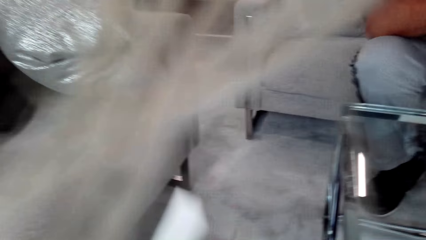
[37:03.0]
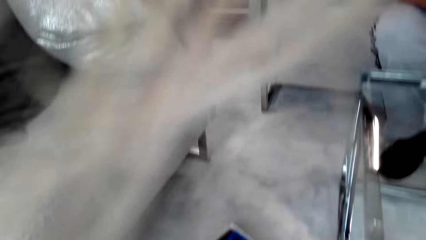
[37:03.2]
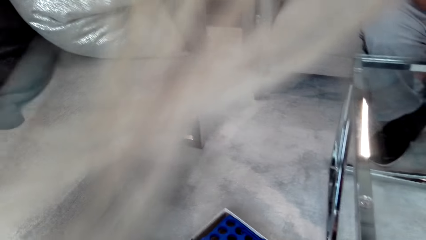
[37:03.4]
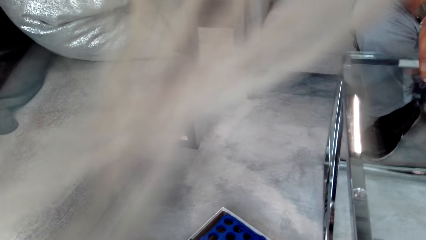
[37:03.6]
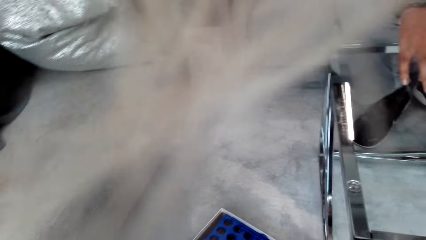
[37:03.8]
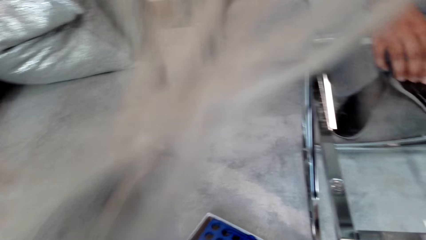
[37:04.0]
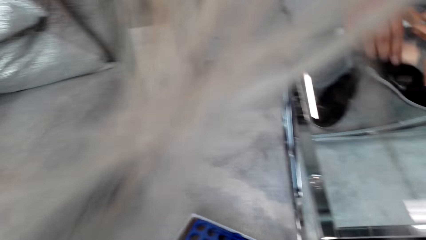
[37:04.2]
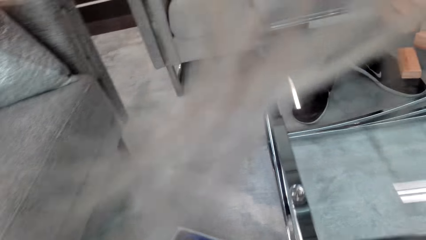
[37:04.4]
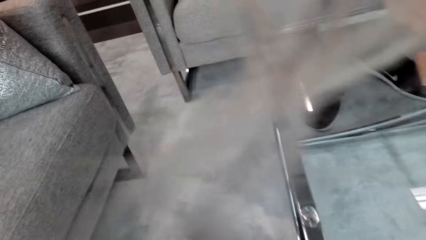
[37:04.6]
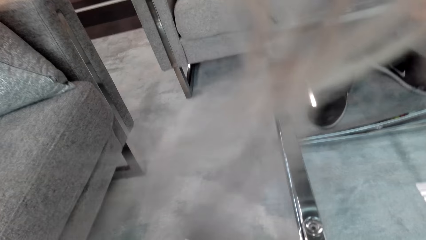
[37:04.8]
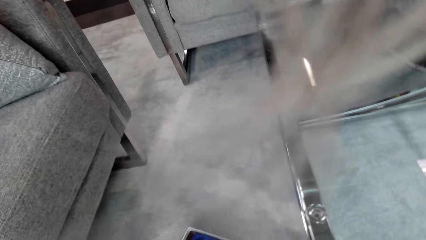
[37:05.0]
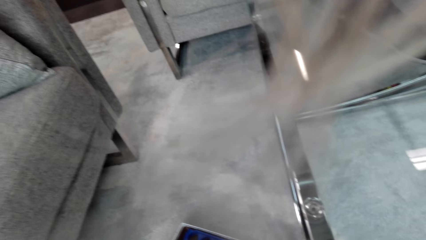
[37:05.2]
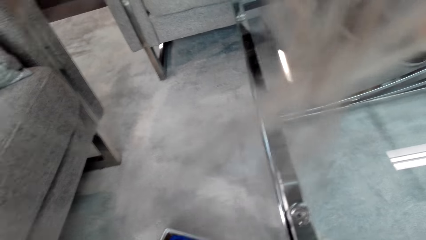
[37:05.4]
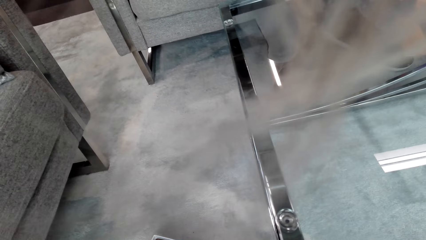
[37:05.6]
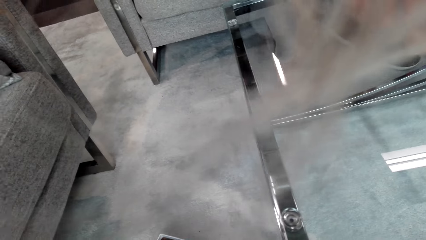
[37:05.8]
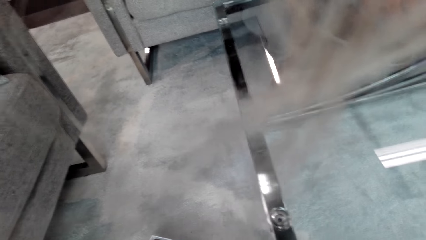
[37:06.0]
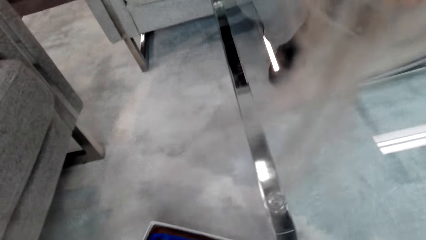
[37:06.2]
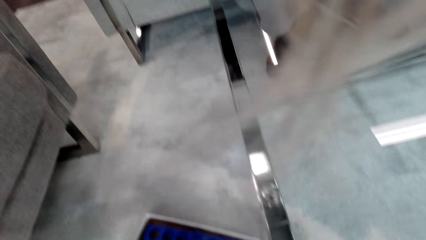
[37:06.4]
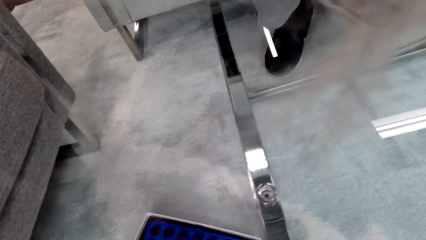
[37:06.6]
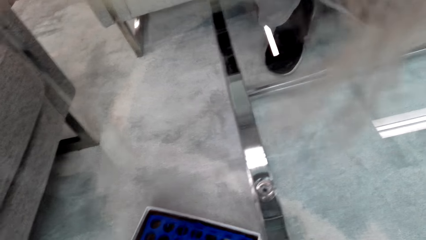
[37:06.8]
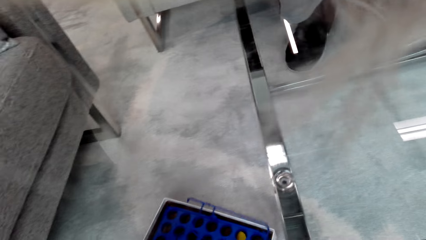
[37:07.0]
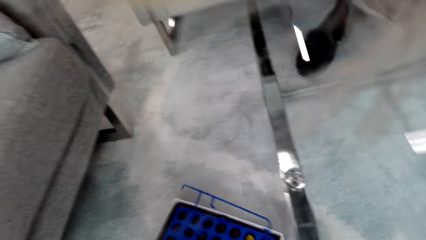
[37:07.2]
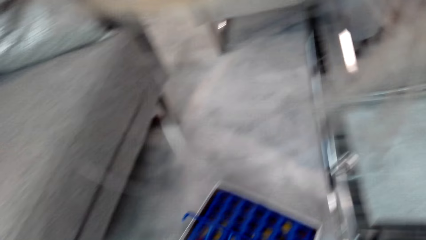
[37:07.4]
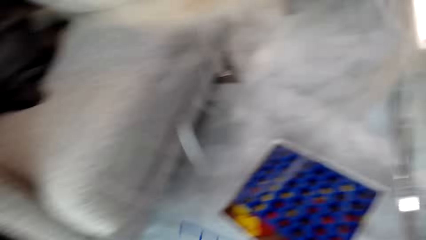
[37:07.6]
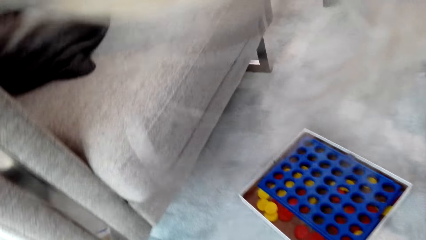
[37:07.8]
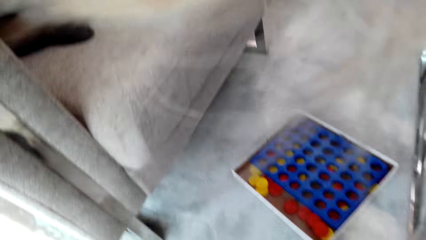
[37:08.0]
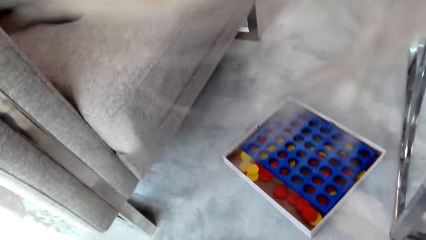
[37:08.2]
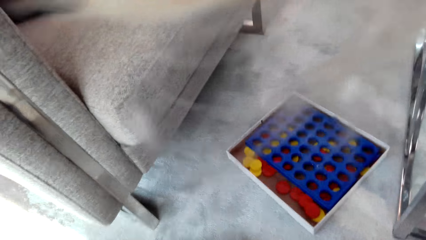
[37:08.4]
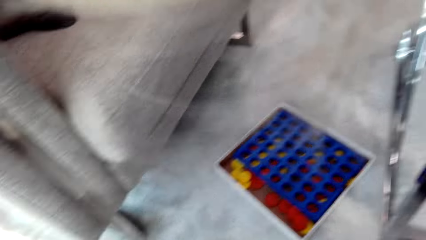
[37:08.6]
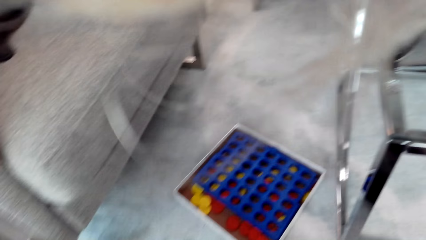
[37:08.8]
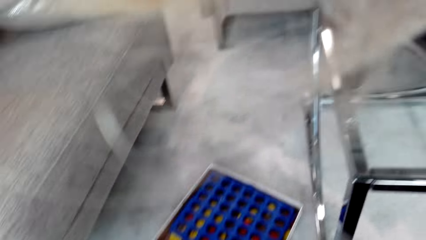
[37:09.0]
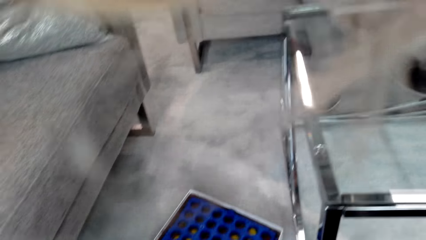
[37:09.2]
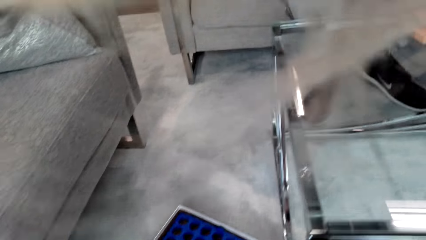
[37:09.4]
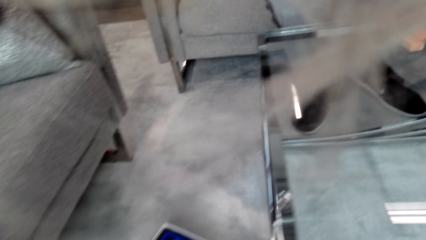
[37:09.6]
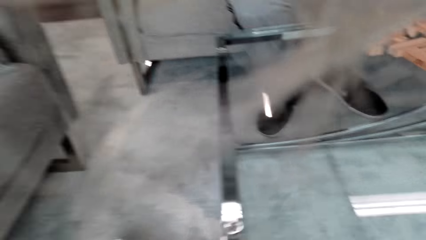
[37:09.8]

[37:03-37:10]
A man arranges wooden blocks.

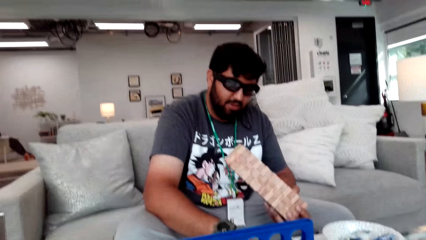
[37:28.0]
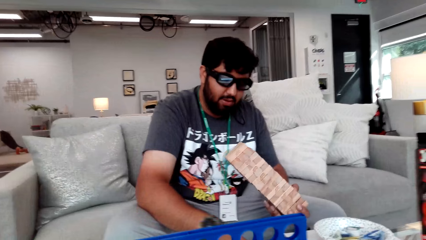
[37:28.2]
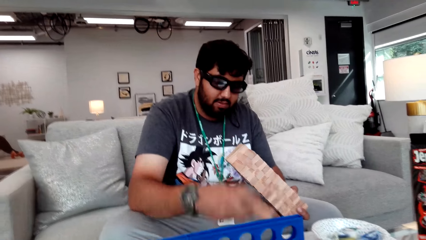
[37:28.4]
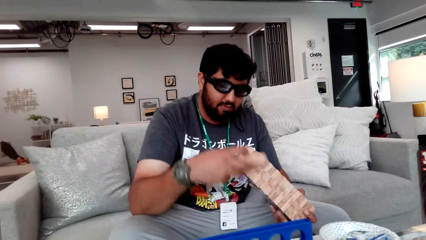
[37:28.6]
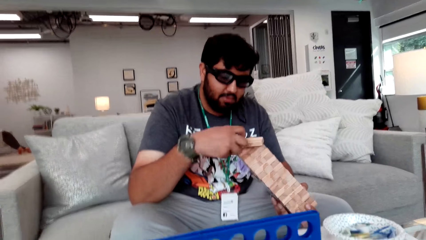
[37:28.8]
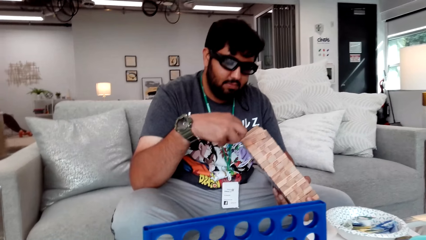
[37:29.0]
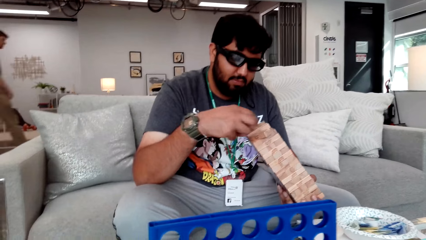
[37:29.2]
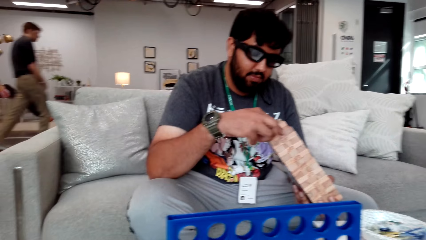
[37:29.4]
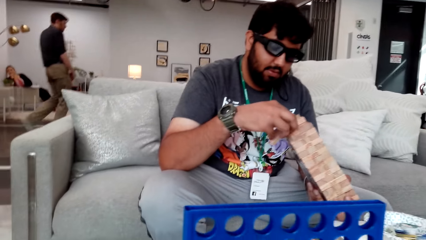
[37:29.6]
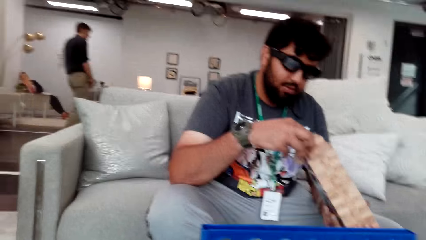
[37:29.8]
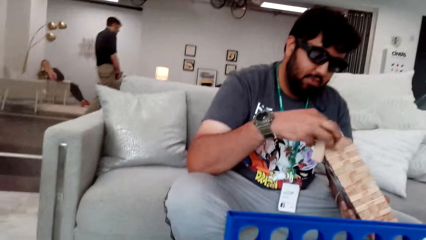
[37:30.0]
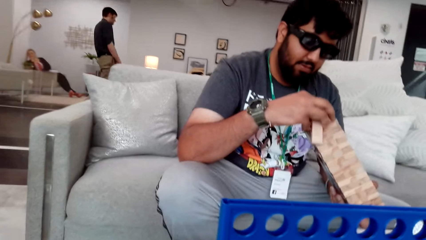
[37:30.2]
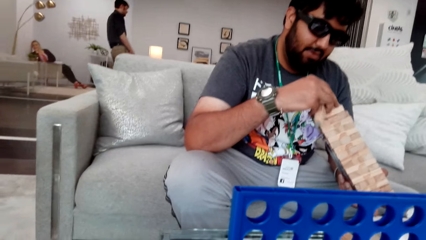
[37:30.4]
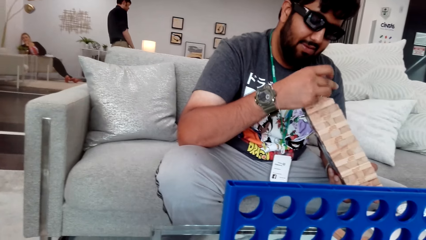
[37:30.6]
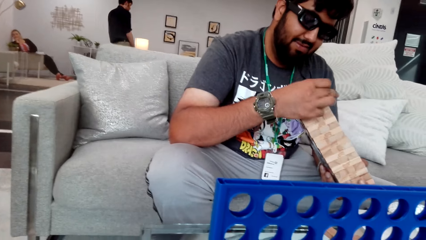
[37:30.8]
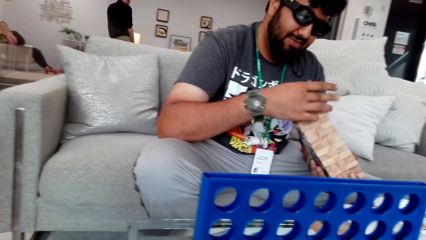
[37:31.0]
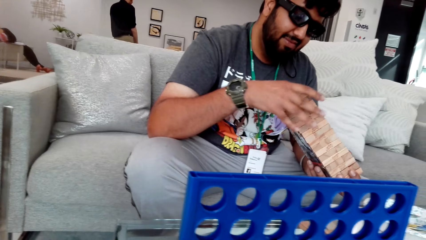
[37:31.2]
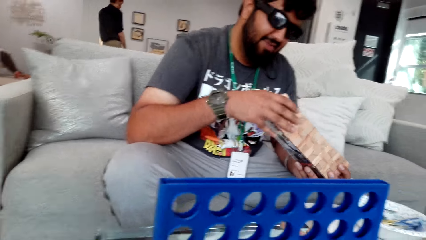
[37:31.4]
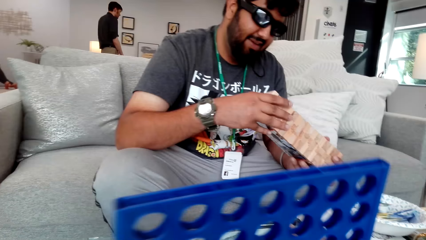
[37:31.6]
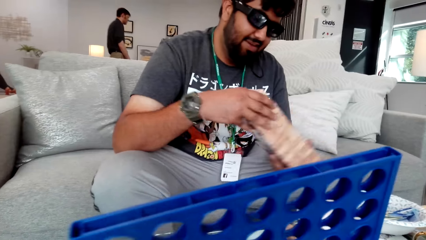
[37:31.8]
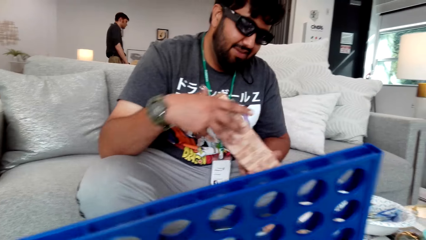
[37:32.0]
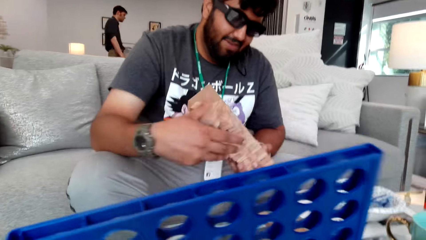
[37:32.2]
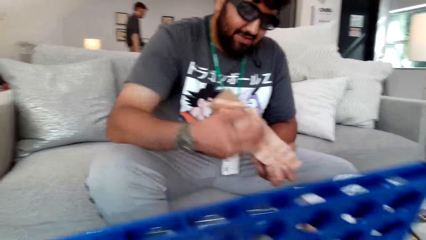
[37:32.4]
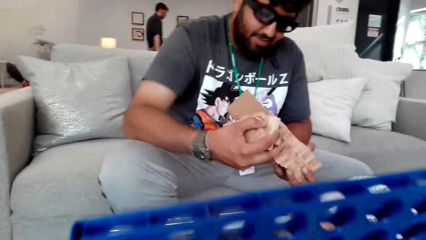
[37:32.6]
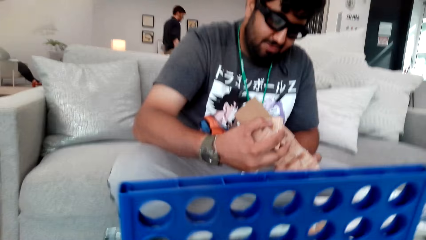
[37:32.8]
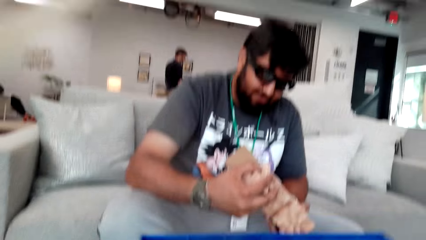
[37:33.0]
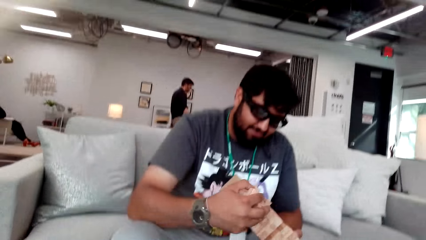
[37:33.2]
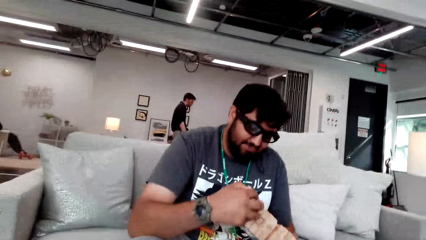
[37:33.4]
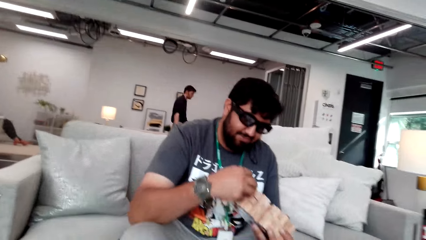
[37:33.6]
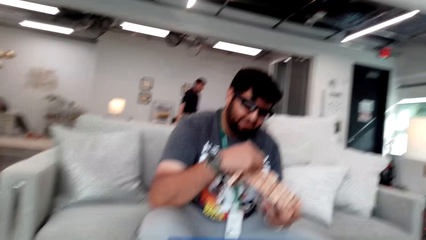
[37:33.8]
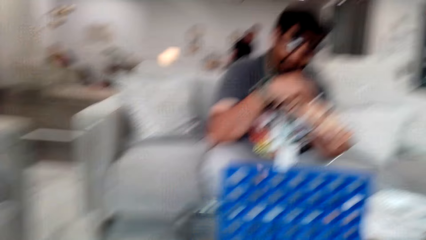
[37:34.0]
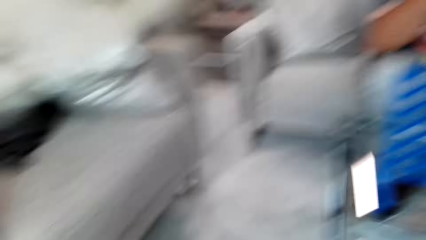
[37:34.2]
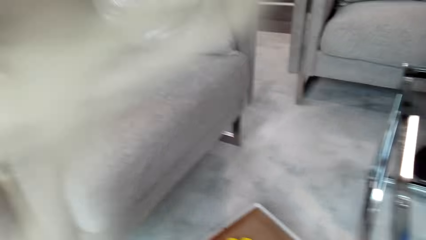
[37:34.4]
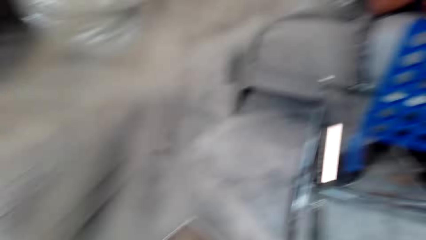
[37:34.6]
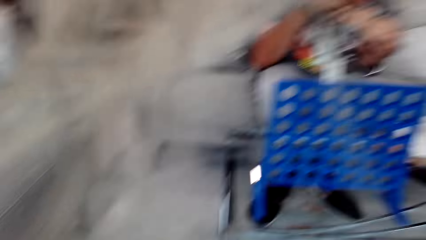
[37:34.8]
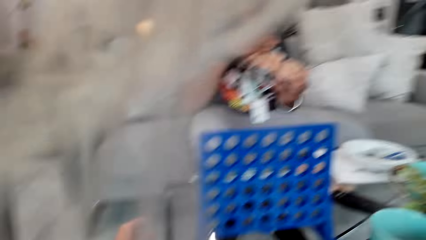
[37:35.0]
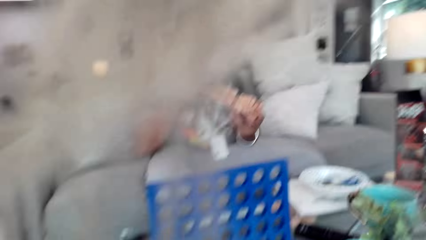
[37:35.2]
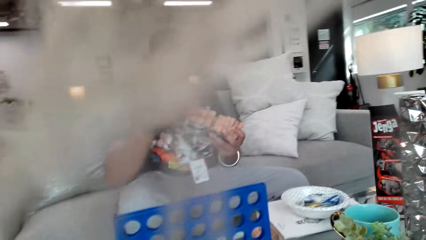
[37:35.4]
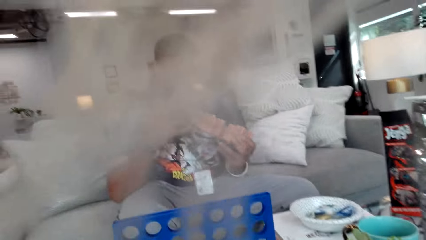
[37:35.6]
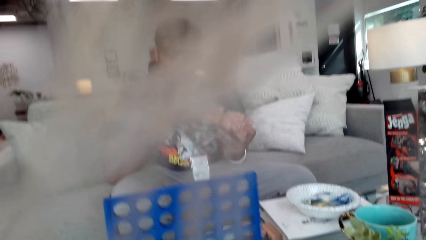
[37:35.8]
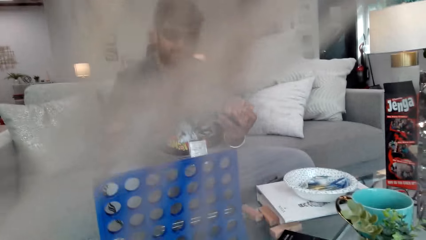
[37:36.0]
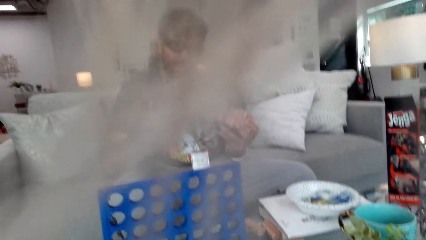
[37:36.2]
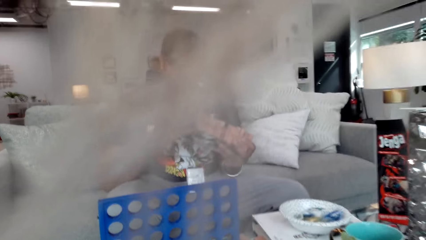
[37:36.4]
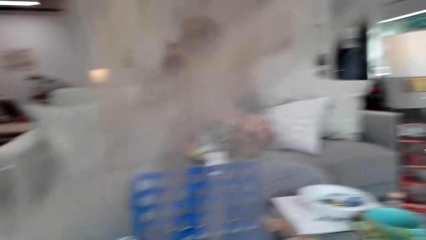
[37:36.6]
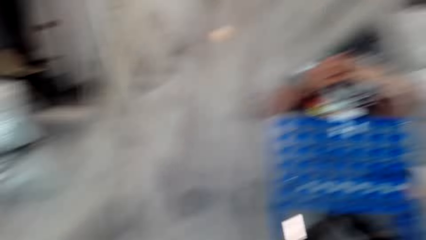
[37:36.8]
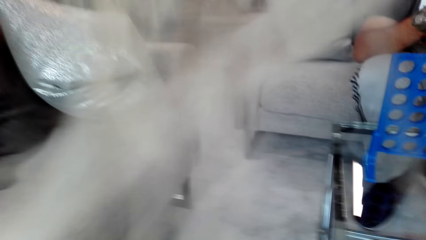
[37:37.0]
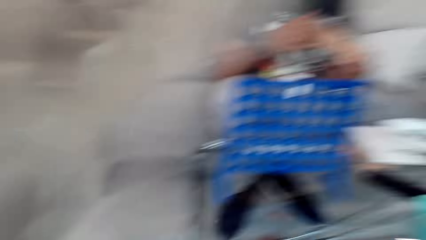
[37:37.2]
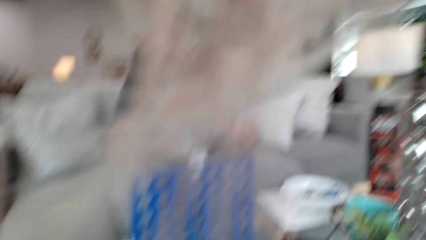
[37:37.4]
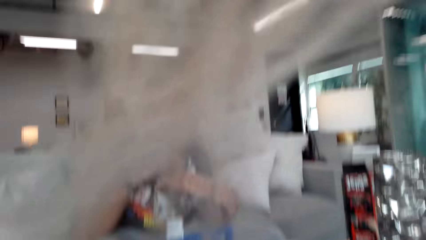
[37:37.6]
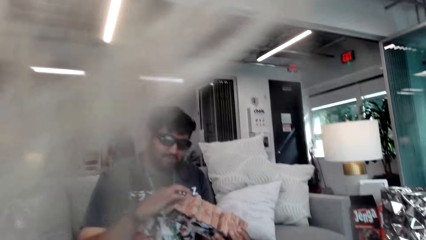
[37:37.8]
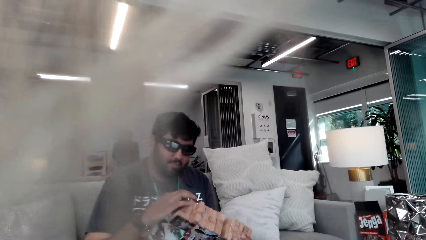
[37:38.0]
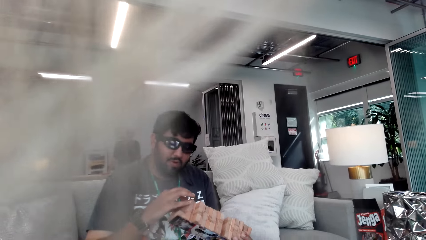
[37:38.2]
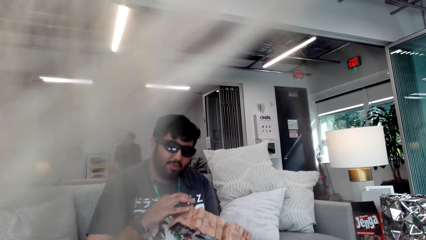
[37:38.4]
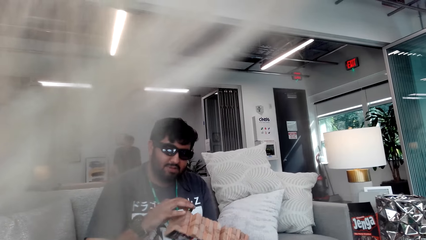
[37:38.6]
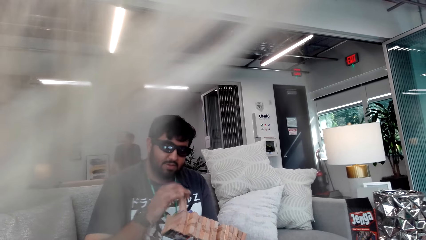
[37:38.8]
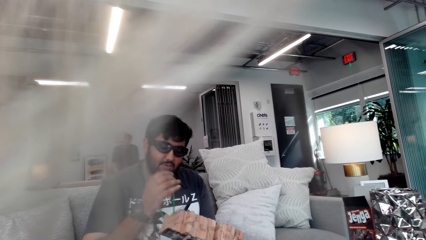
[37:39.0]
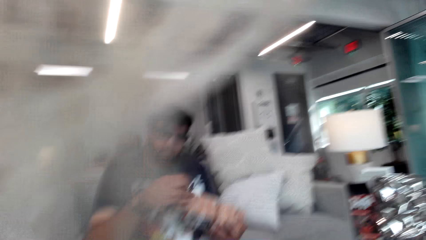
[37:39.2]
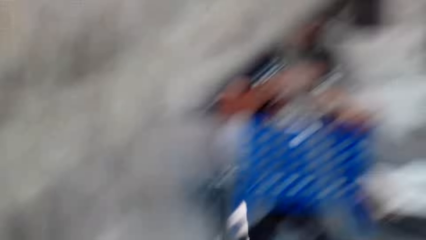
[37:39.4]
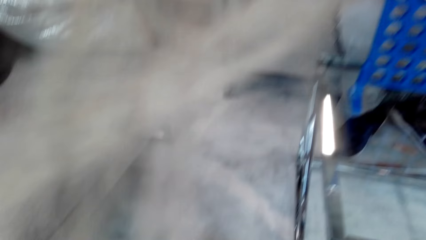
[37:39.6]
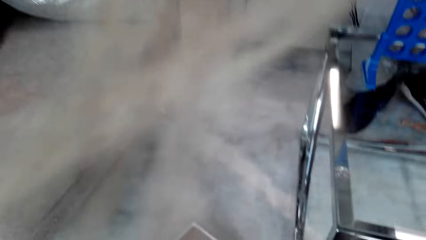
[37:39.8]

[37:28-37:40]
A man walks on the floor. Another man arranges wood blocks. The camera wearer puts a Connect 4 board on the table.
